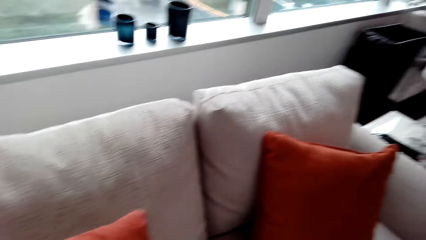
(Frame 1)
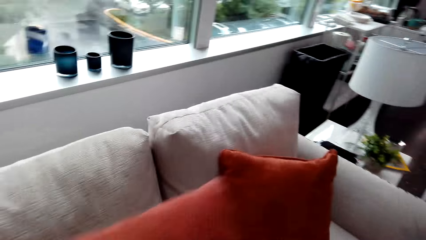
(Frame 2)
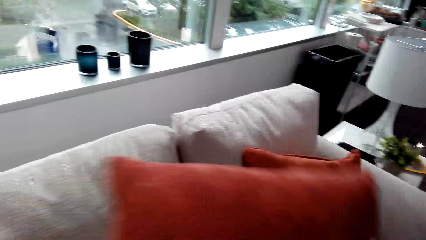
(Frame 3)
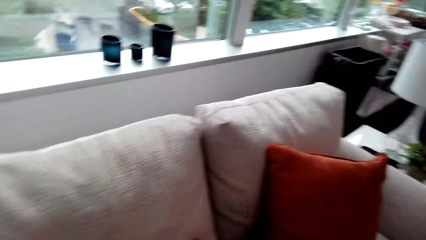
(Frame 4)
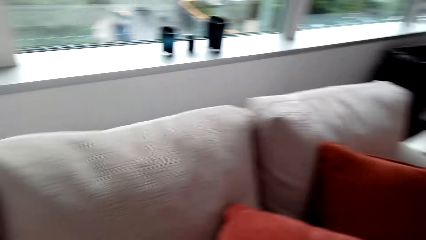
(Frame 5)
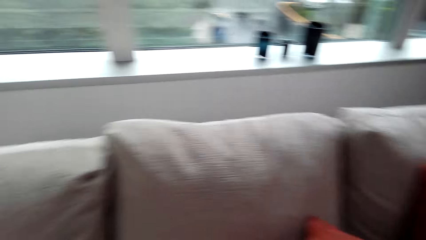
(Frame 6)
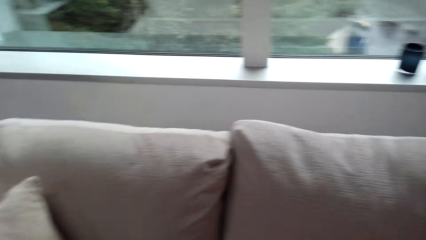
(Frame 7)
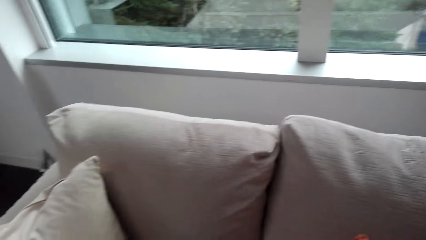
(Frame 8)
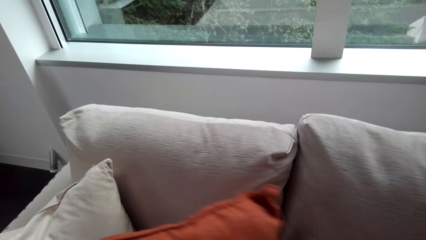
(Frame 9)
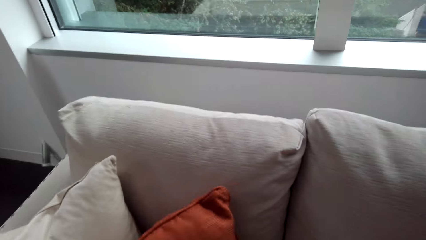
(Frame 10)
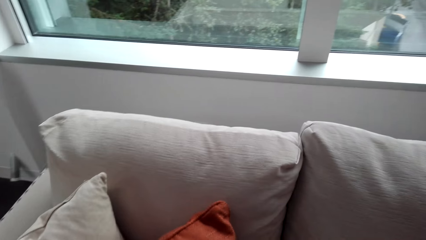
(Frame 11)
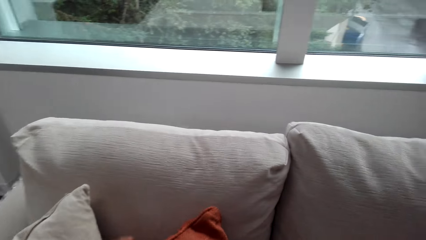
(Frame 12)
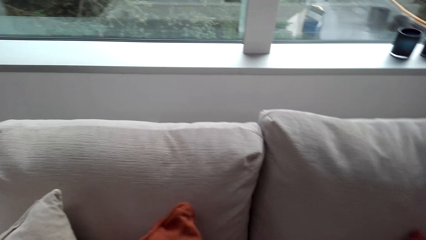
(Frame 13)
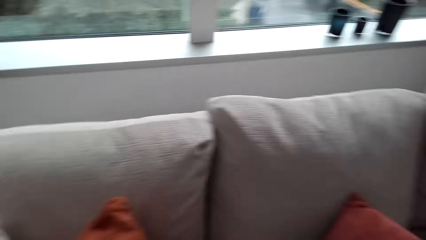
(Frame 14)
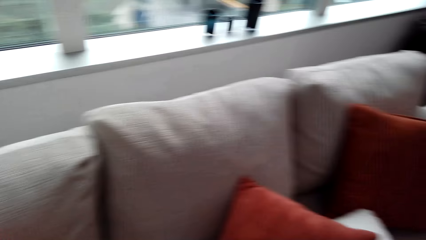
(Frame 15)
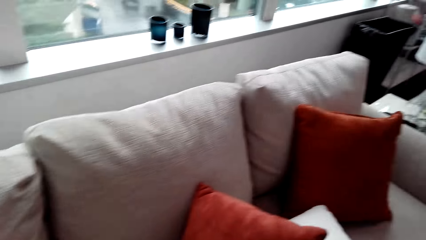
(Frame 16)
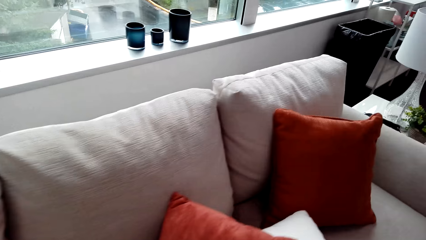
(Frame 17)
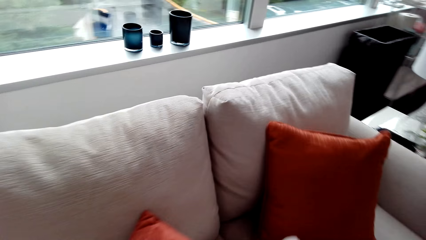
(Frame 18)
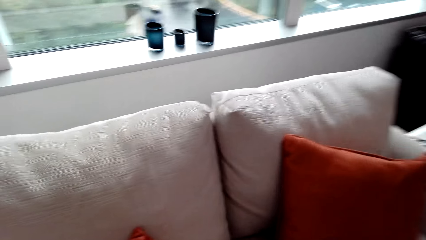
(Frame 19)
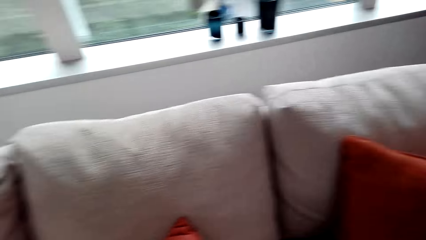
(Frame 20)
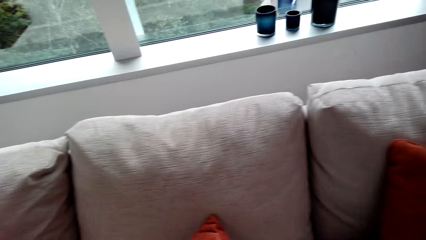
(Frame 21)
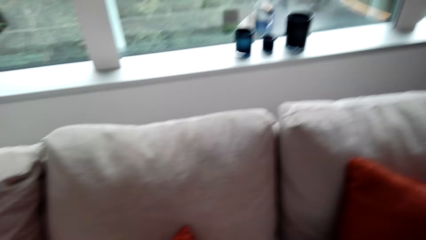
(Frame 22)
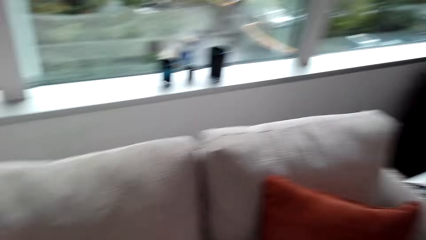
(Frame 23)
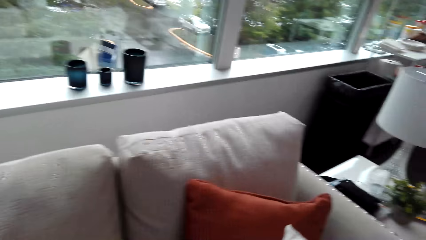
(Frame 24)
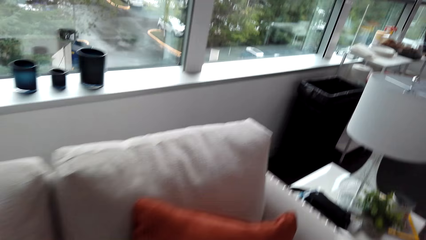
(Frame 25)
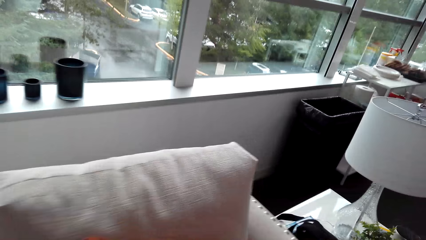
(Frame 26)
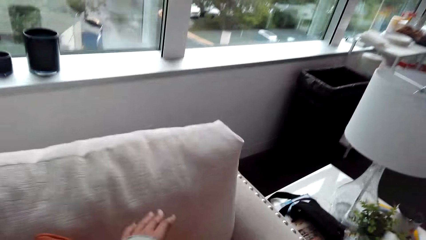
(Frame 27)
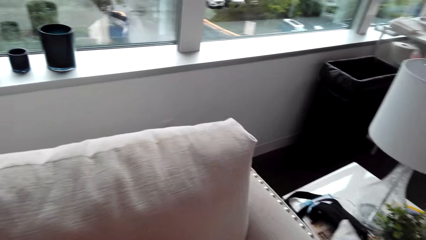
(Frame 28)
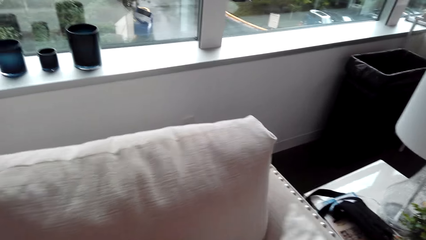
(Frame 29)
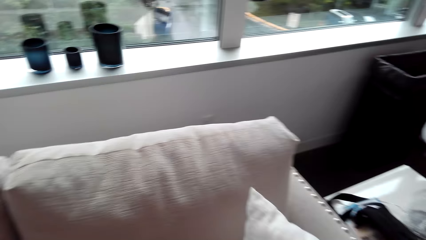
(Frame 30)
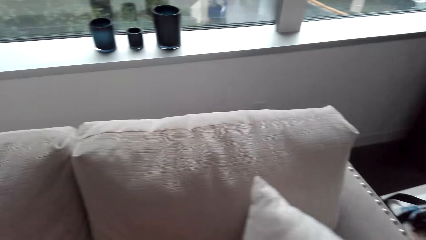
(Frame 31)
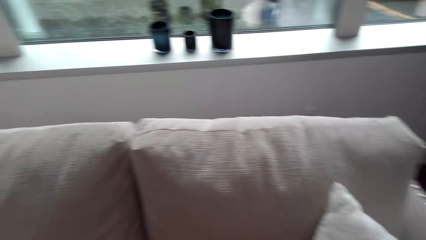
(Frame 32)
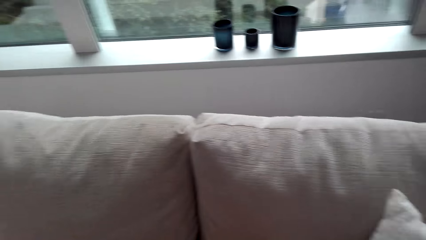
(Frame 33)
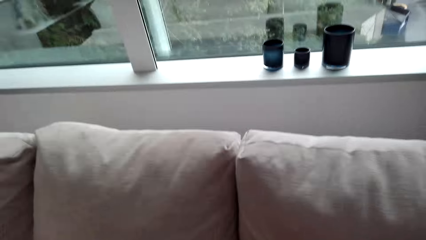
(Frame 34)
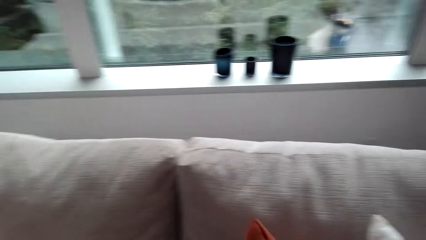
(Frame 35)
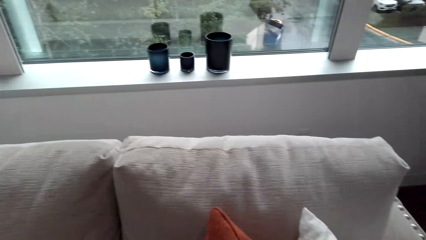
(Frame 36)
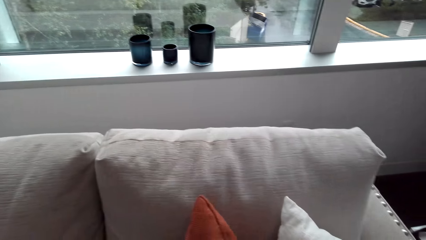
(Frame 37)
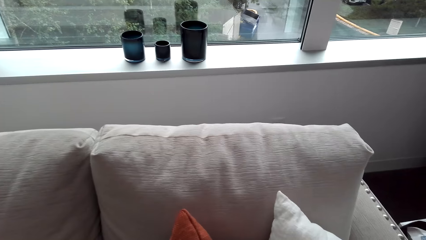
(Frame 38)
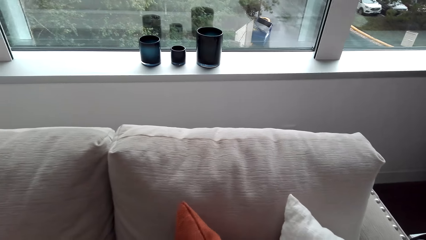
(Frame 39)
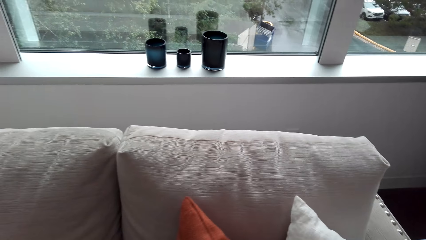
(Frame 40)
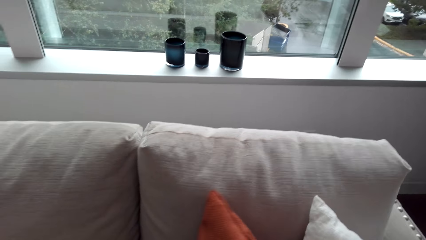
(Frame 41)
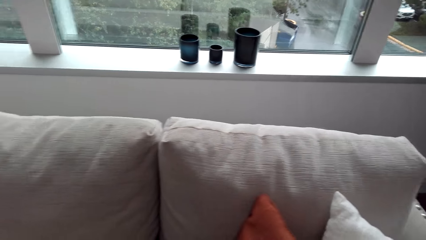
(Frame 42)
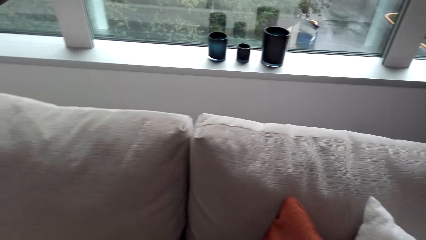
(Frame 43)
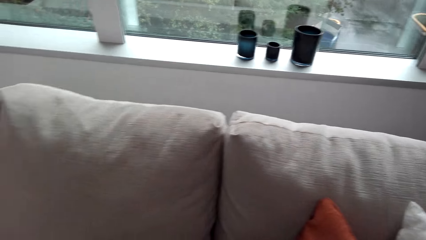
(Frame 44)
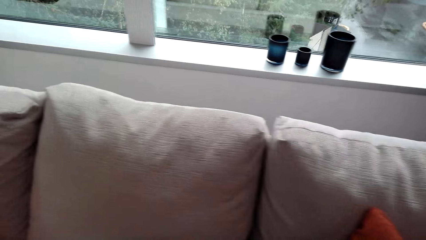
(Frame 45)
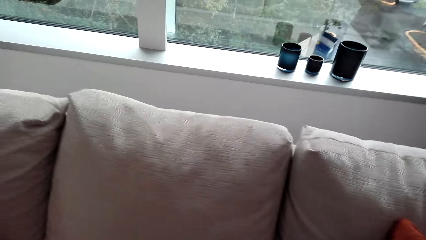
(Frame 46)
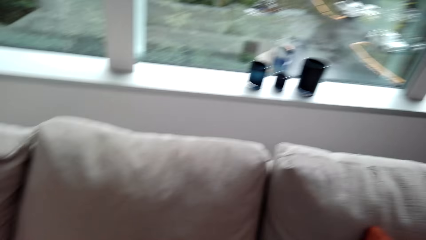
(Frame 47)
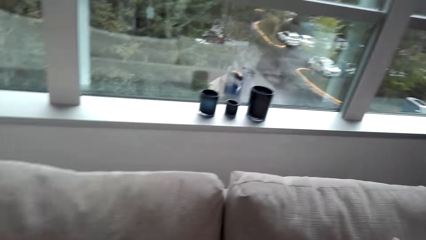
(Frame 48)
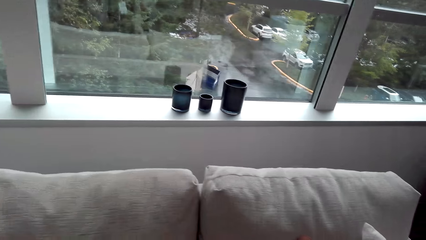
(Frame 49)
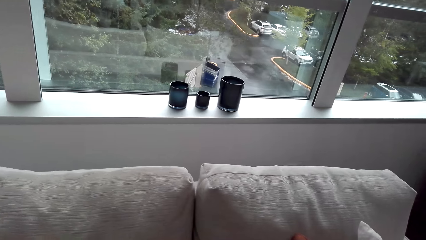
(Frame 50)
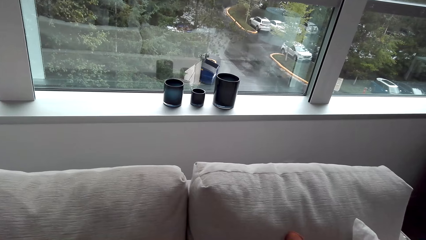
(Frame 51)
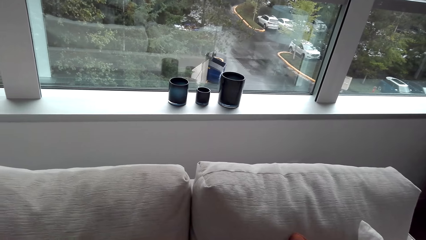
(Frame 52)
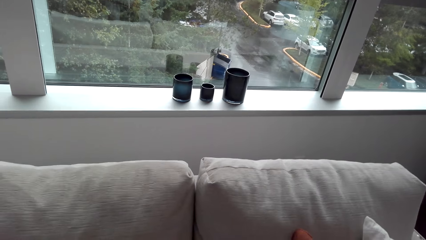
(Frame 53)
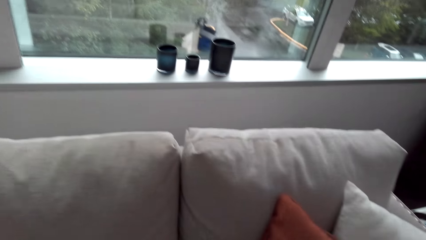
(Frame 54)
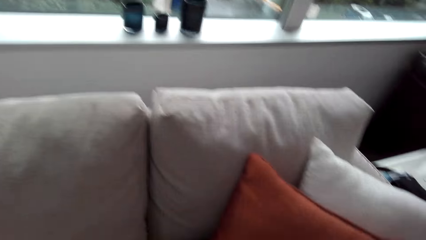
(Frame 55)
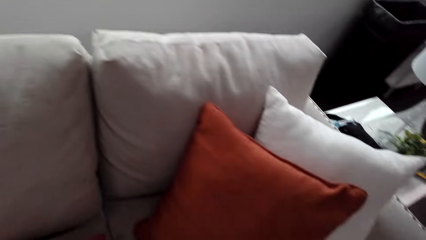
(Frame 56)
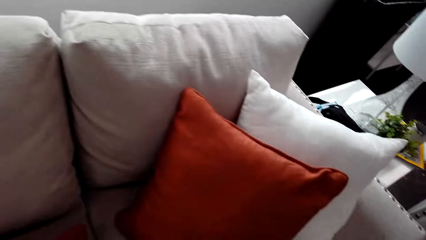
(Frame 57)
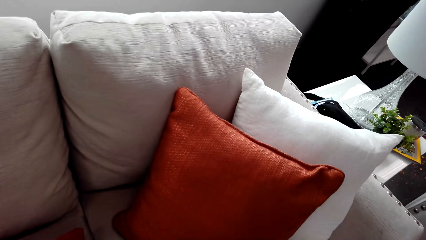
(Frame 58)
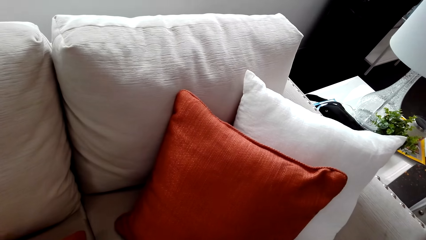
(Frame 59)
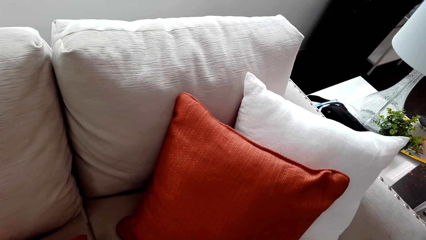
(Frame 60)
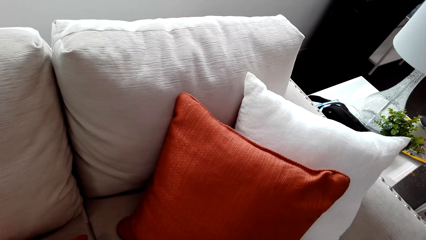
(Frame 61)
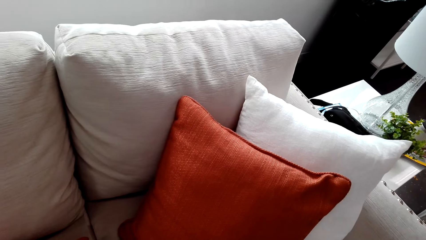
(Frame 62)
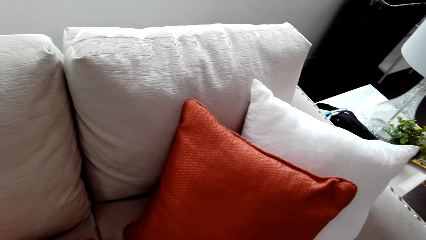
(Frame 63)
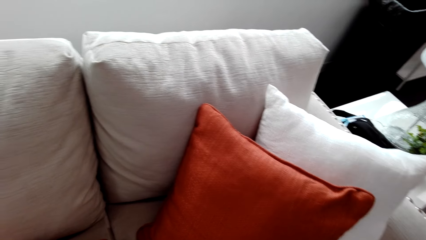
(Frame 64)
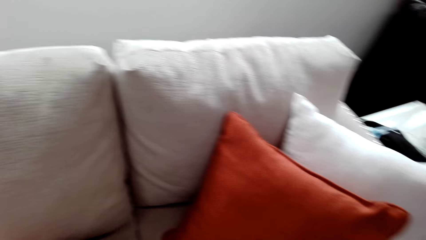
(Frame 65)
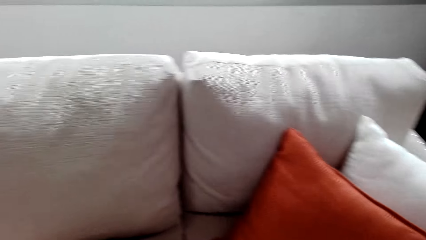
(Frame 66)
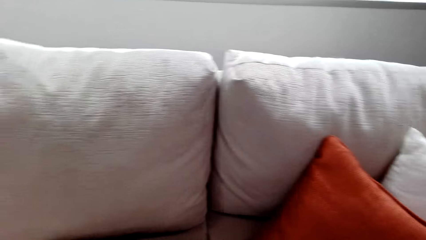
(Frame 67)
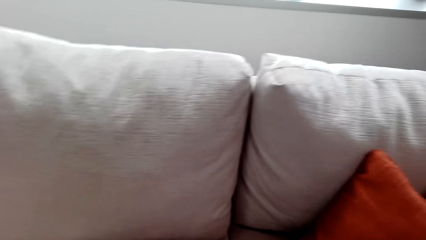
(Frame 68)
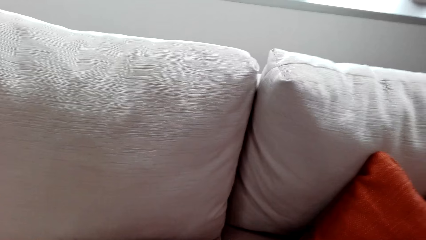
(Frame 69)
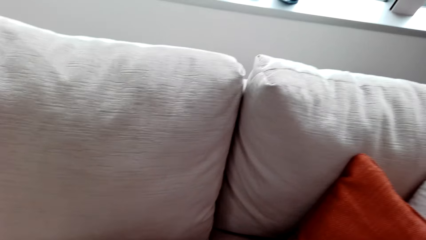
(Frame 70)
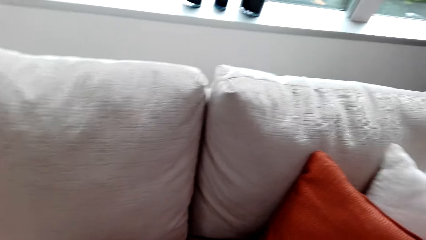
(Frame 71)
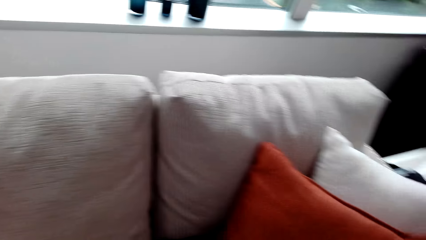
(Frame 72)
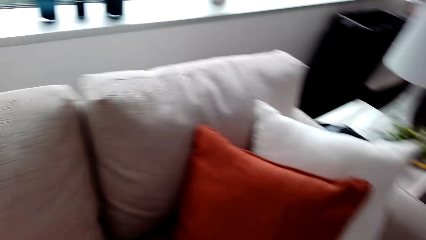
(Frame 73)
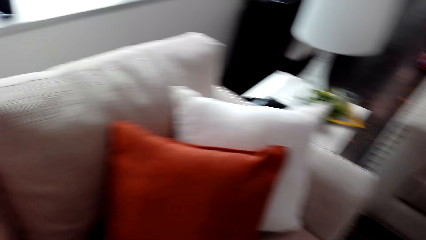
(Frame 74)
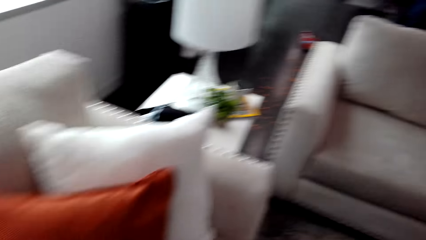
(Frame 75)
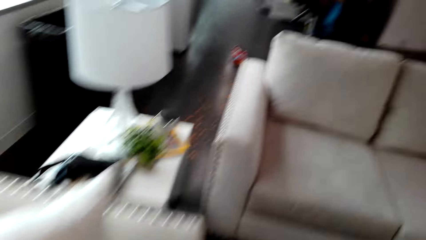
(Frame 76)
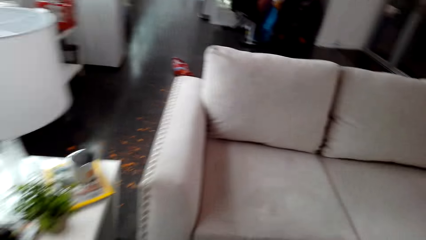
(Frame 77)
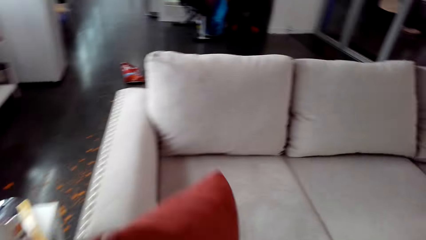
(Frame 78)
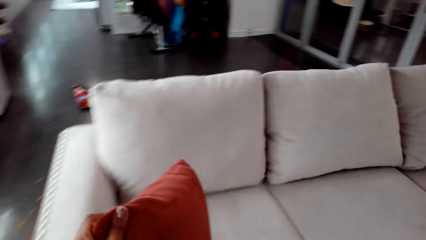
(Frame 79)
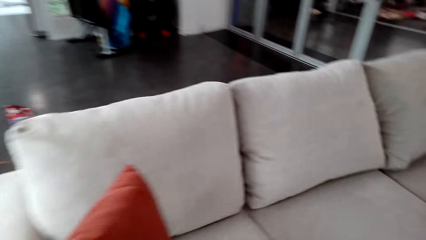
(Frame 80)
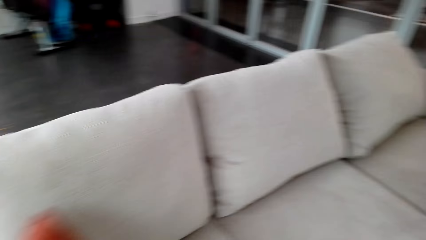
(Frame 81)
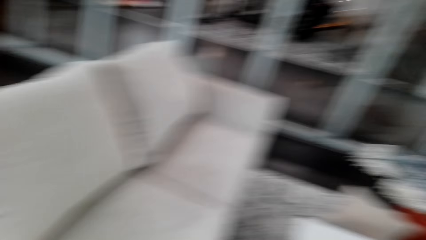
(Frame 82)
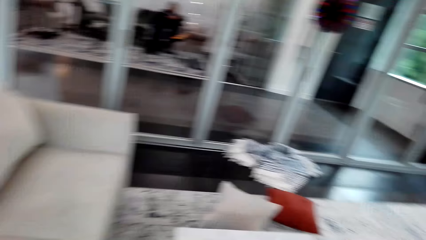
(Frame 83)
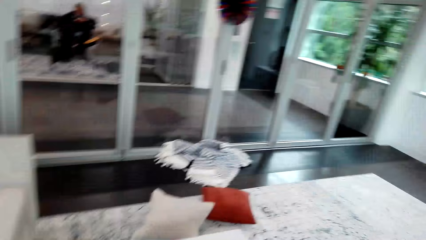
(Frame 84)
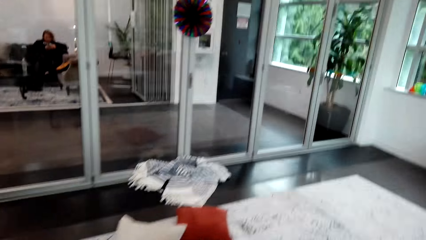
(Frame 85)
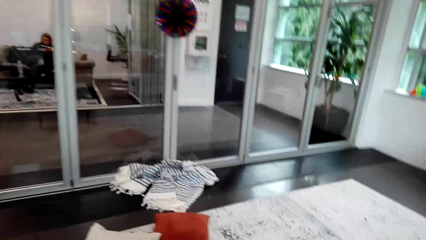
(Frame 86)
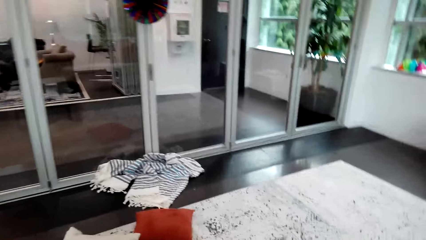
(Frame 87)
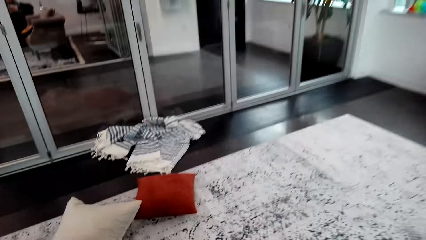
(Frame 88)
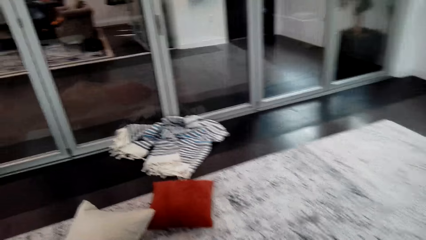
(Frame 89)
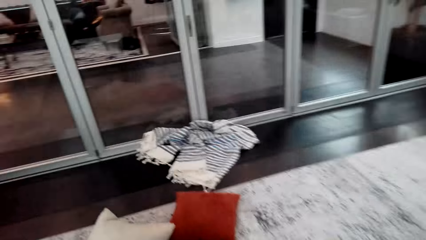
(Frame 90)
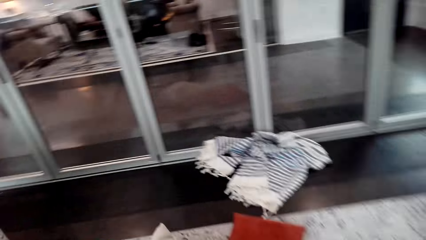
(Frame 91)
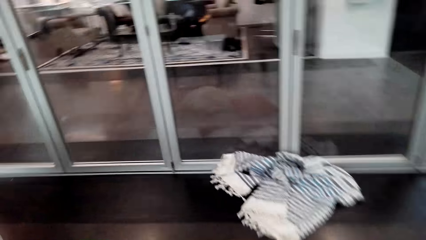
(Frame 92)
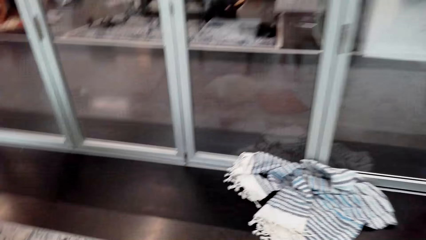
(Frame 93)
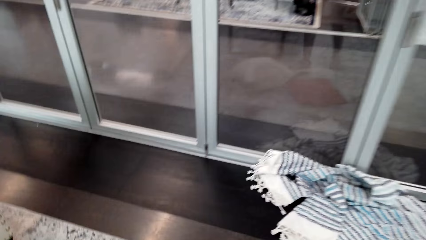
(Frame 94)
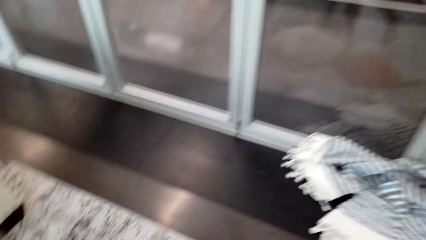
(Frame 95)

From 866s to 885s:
The camera wearer lifts the pillow. They arrange the pillow on the sofa set. They arrange it repeatedly. They look around. They put the pillow on the sofa set. They walk around.
